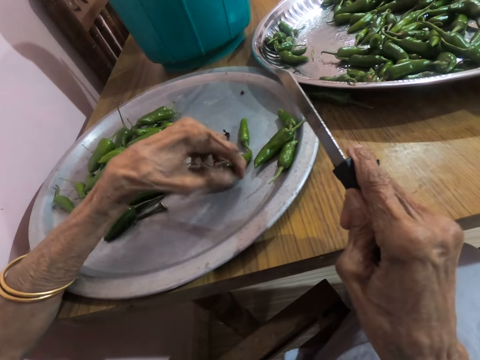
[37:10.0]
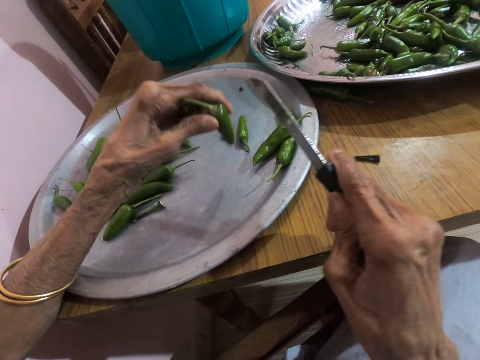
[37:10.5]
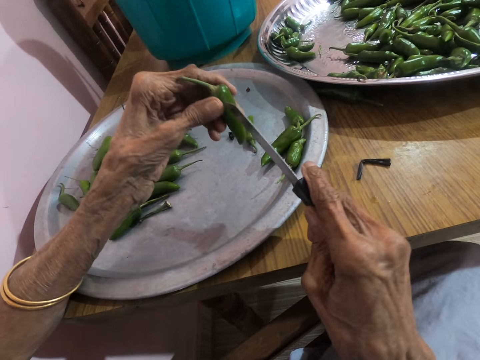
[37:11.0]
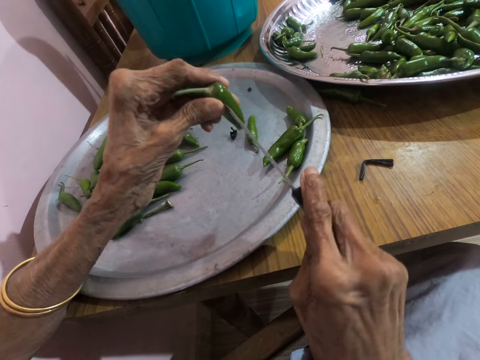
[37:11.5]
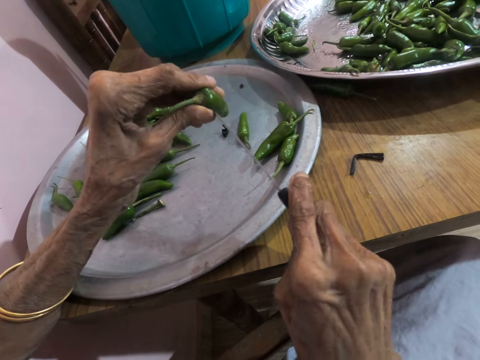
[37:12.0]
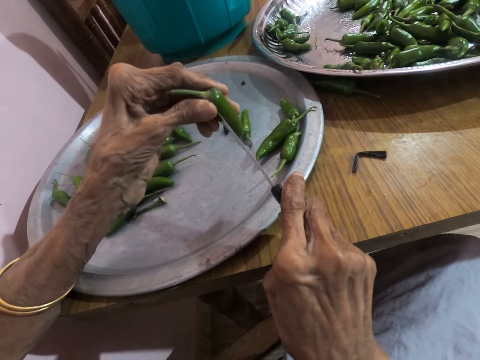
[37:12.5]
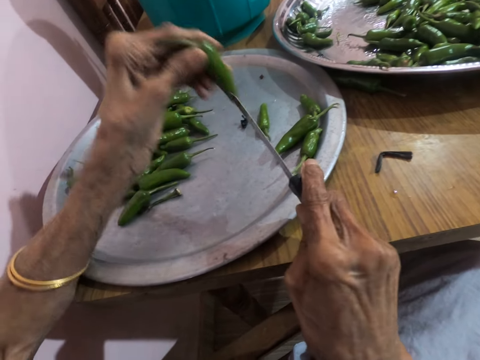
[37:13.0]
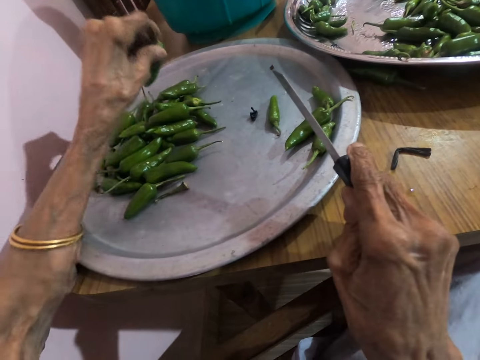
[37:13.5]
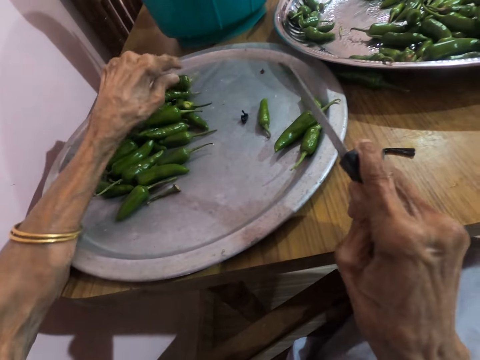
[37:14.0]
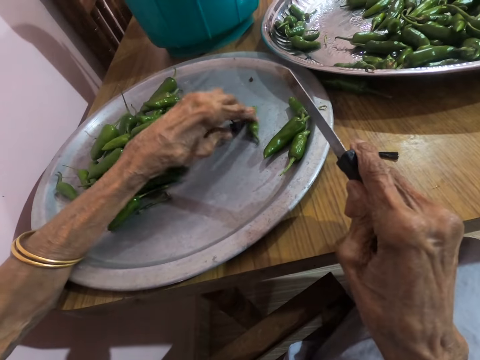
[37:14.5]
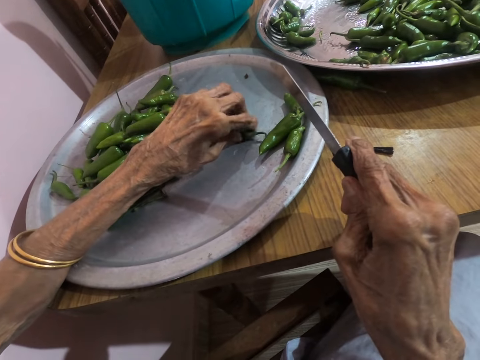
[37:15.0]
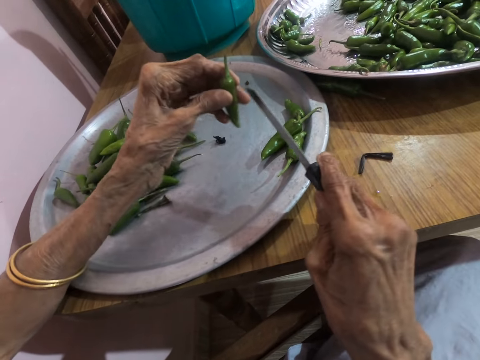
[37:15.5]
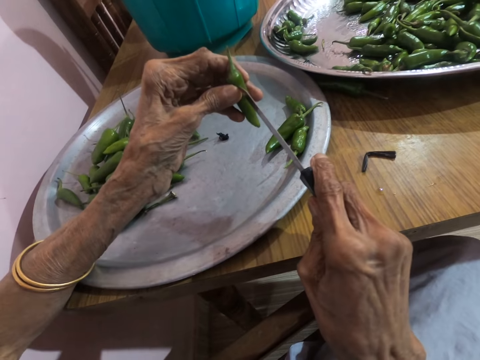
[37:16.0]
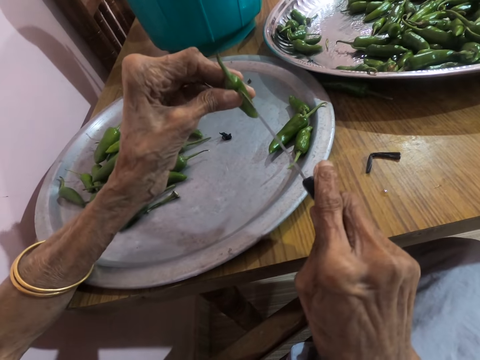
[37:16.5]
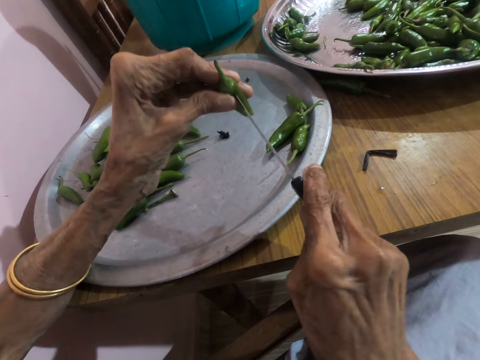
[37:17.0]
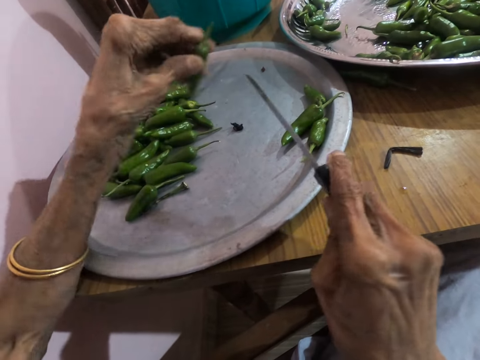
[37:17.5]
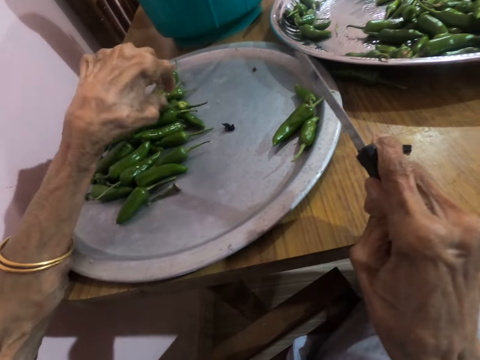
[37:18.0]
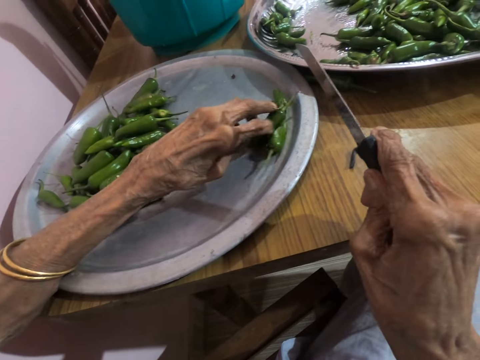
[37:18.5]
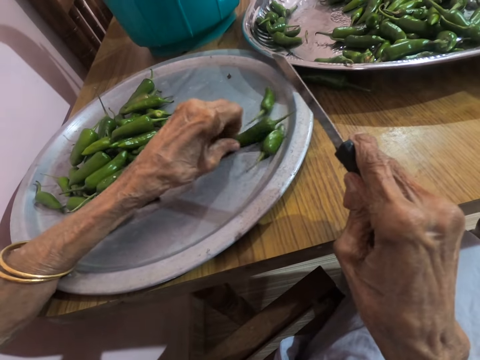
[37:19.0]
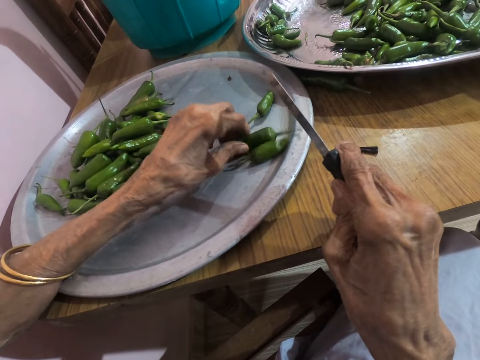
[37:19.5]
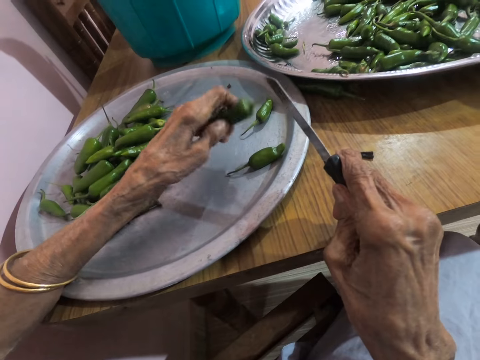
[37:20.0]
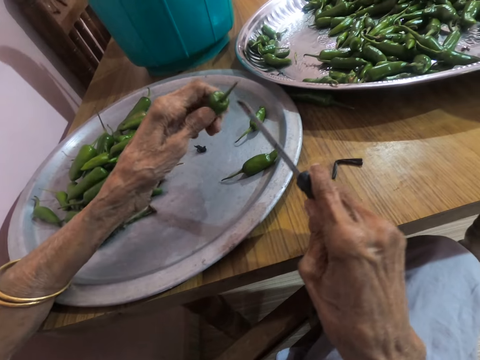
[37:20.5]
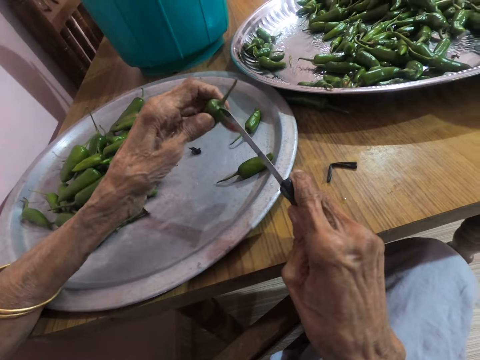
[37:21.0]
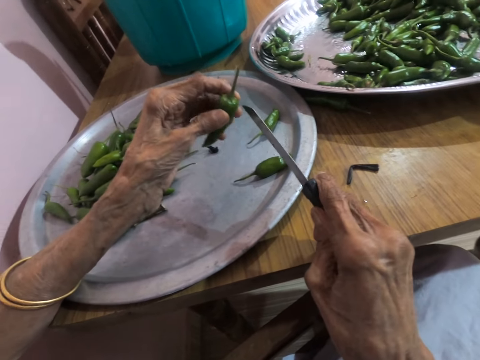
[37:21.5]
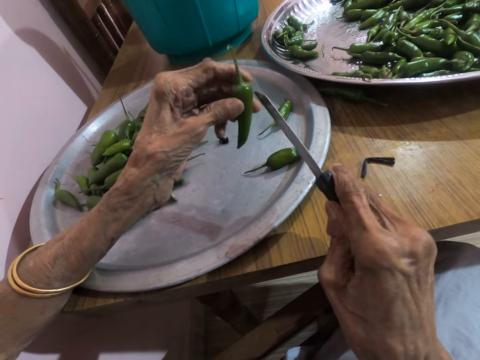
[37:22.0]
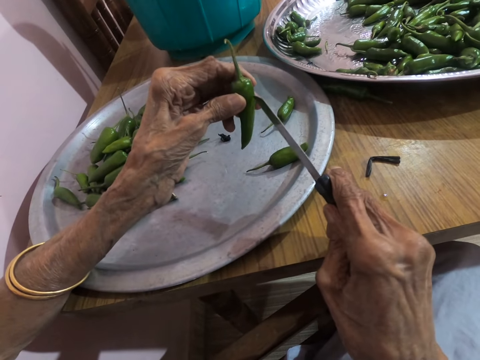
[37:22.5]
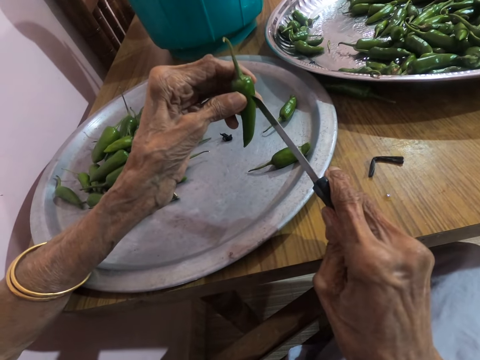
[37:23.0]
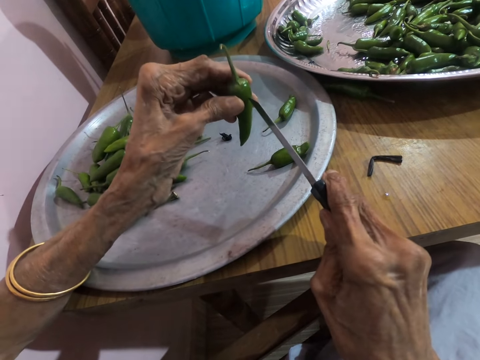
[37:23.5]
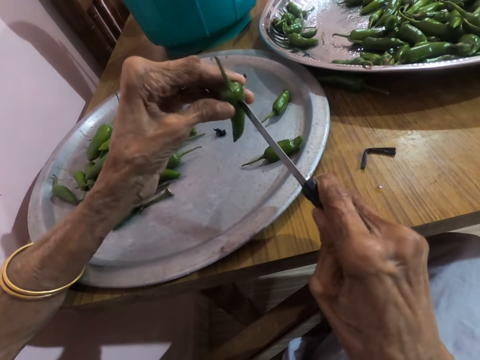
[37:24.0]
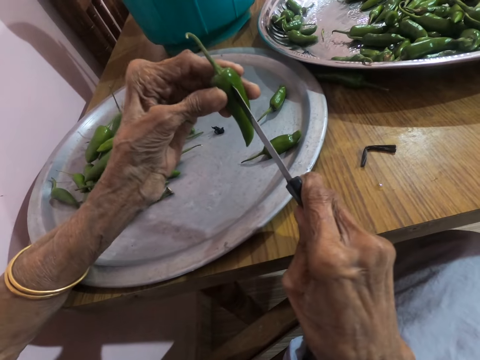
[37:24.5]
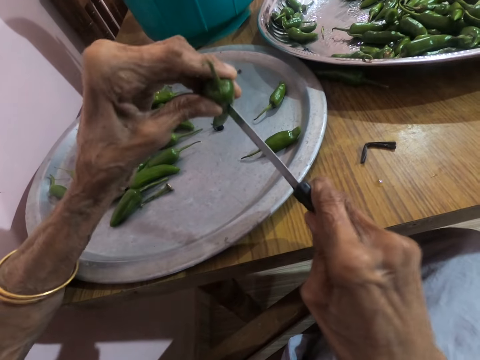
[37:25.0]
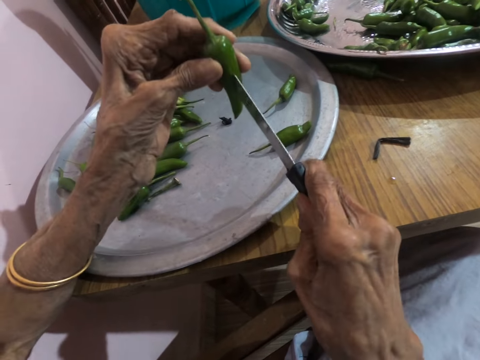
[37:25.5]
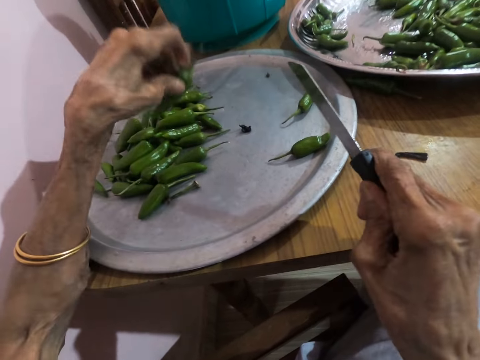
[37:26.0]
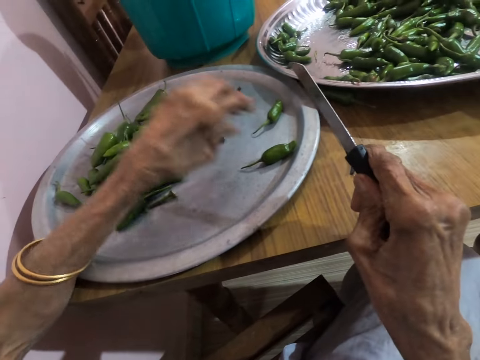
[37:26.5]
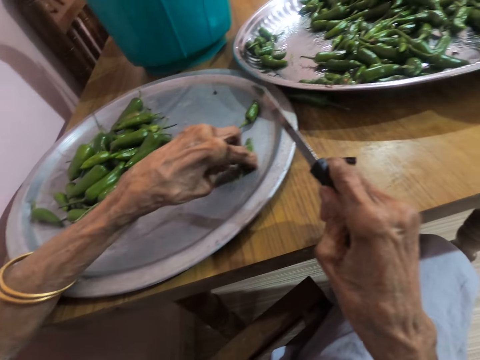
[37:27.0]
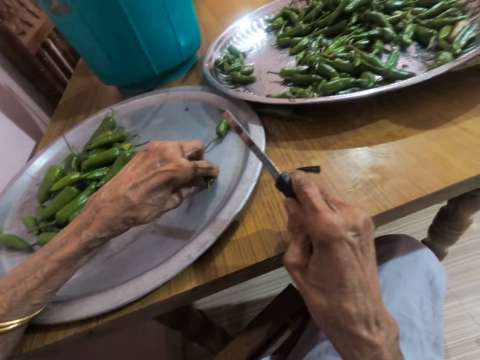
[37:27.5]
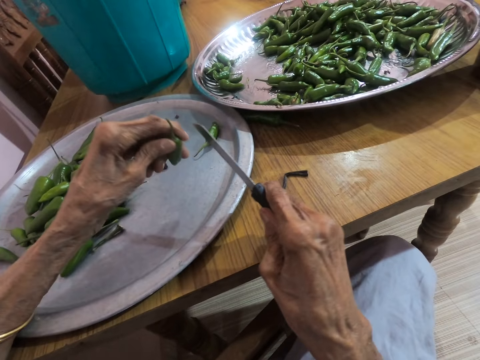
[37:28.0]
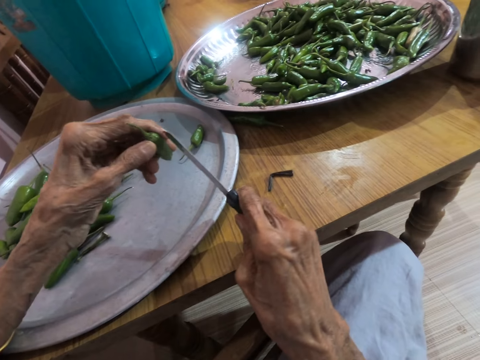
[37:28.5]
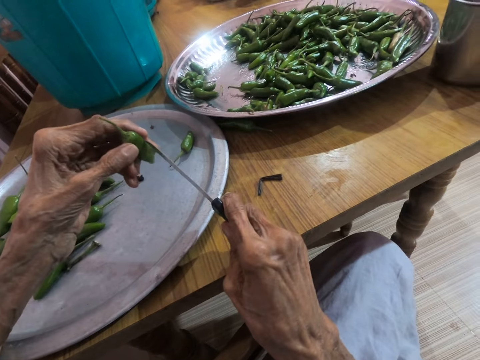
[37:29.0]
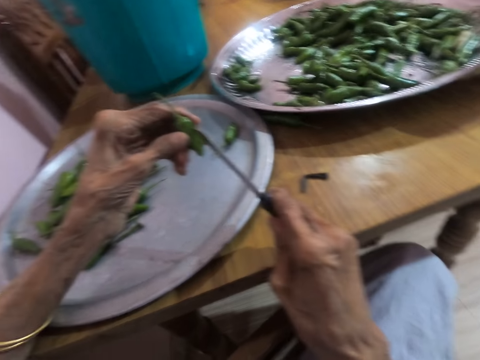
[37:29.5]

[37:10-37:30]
The camera wearer picks up a jalapeno pepper from the tray with her left hand. She pierces the jalapeno pepper with the knife in her right hand. She withdraws the jalapeno pepper from the knife with her left hand. She places the jalapeno pepper on the tray with her left hand. She picks up a jalapeno pepper from the tray with her left hand. She pierces the jalapeno pepper with the knife in her right hand. She withdraws the jalapeno pepper from the knife with her left hand. She places the jalapeno pepper on the tray with her left hand. She picks up a jalapeno pepper from the tray with her left hand. She pierces the jalapeno pepper with the knife in her right hand. She withdraws the jalapeno pepper from the knife with her left hand. She places the jalapeno pepper on the tray with her left hand. She picks up a jalapeno pepper from the tray with her left hand.

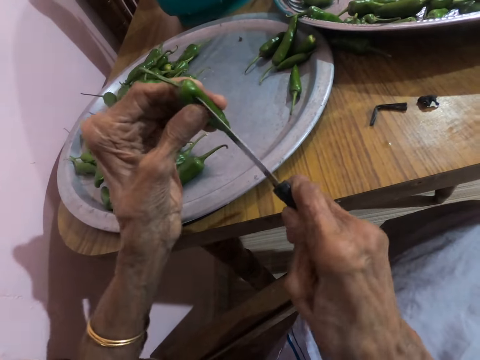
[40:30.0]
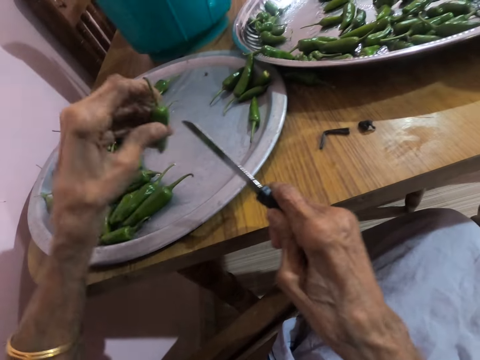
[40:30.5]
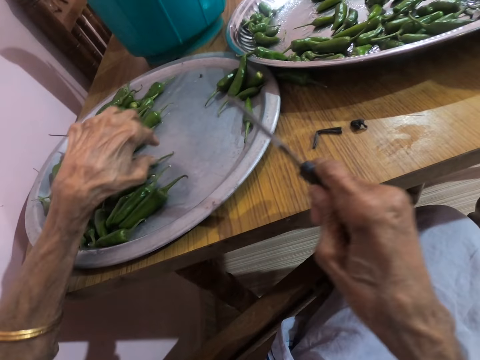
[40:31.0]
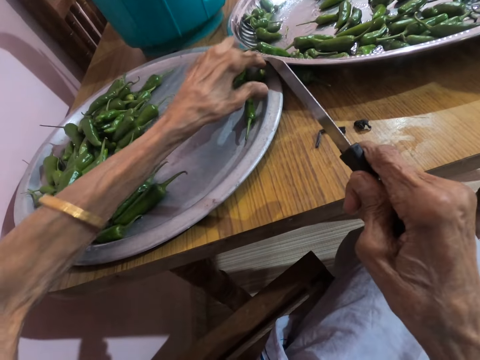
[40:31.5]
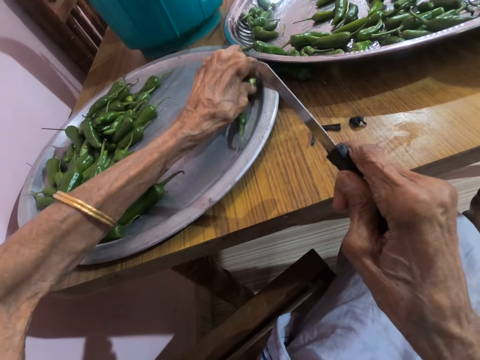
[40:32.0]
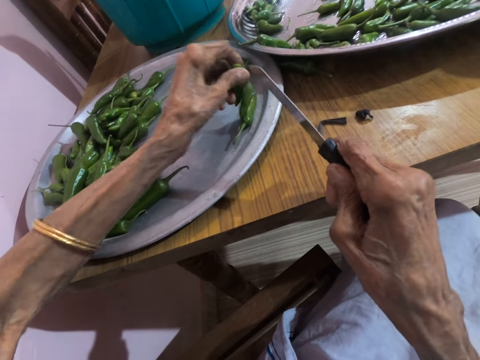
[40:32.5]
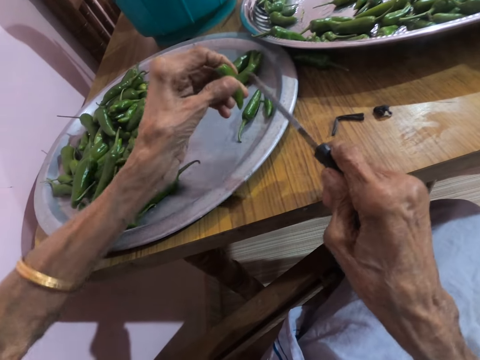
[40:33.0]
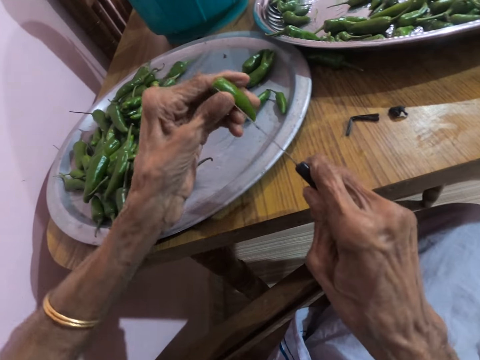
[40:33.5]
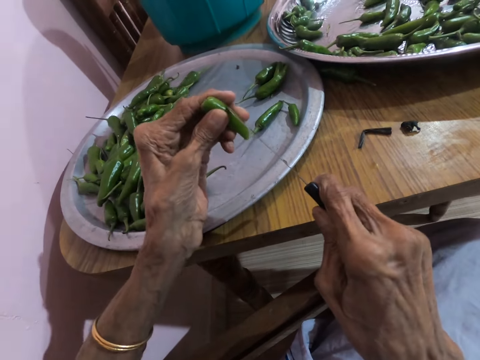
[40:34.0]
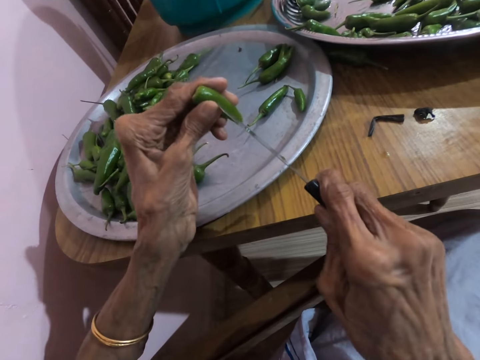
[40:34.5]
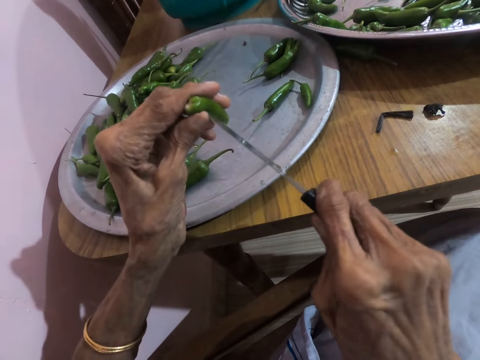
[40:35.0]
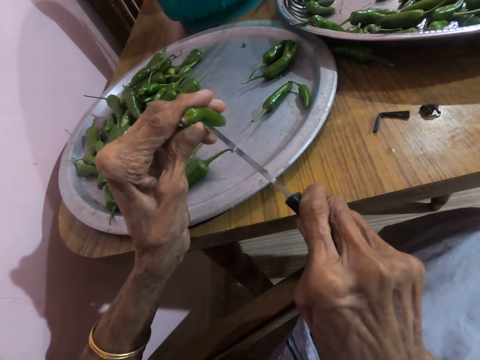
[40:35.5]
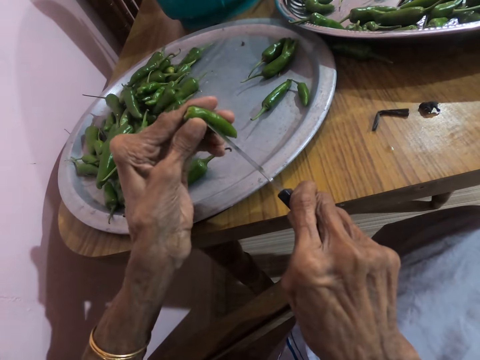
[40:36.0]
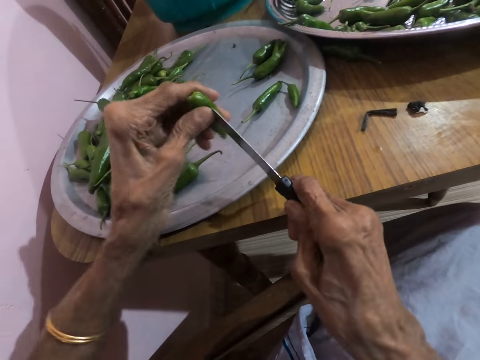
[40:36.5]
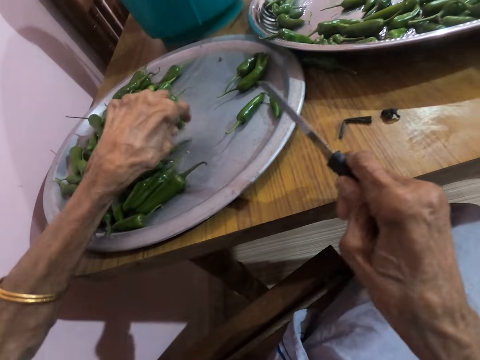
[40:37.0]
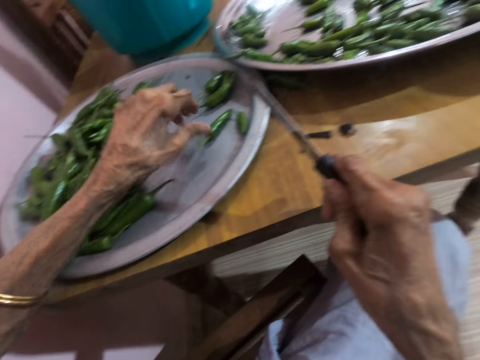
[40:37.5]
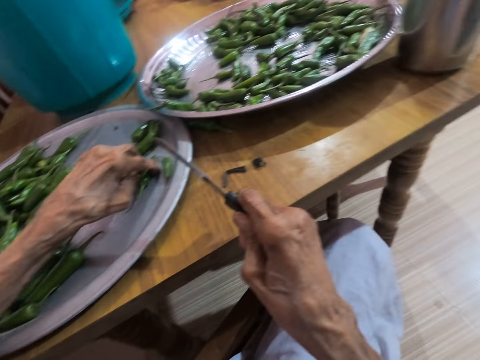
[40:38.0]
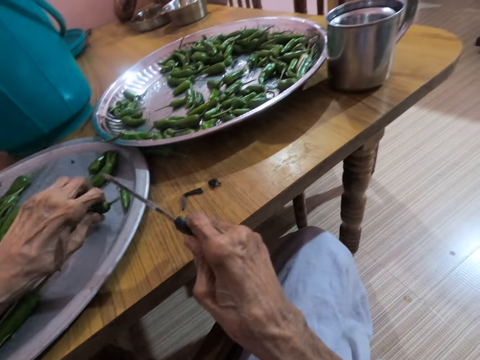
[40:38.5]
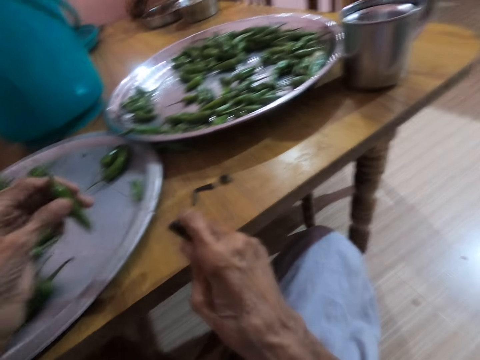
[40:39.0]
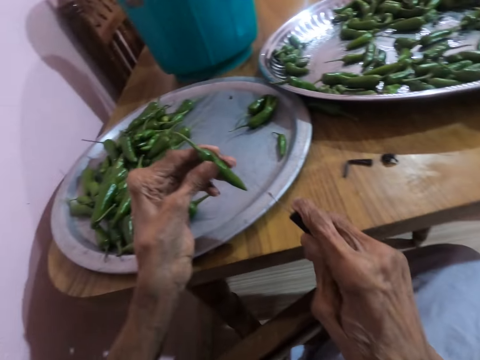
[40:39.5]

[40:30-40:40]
The camera wearer withdraws the jalapeno pepper from the knife with her left hand. She places the jalapeno pepper on the tray with her left hand. She picks up a jalapeno pepper from the tray with her left hand. She pierces the jalapeno pepper with the knife in her right hand. She withdraws the jalapeno pepper from the knife with her left hand. She places the jalapeno pepper on the tray with her left hand. She picks up a jalapeno pepper from the tray with her left hand.
